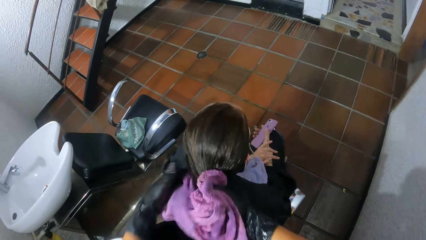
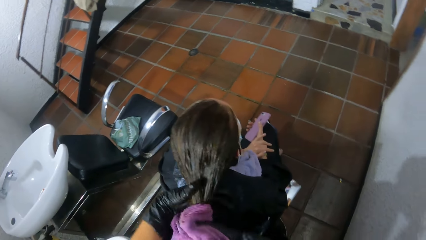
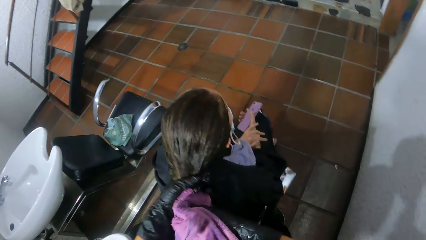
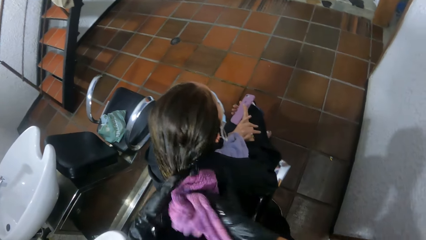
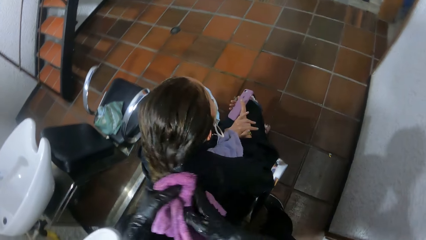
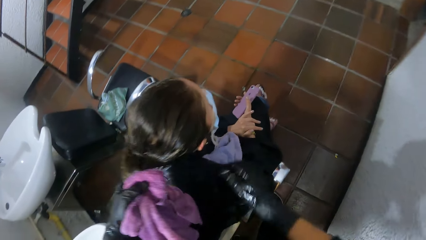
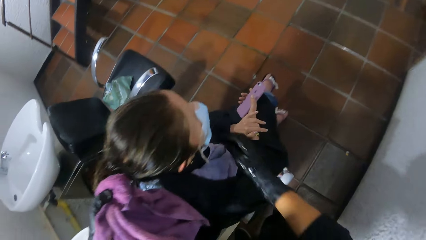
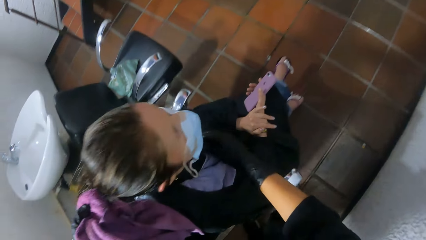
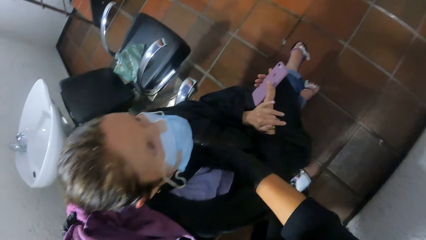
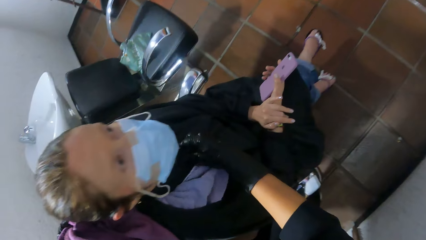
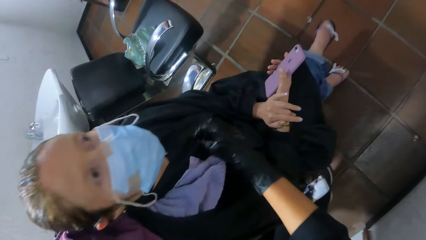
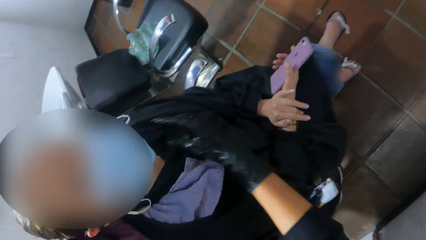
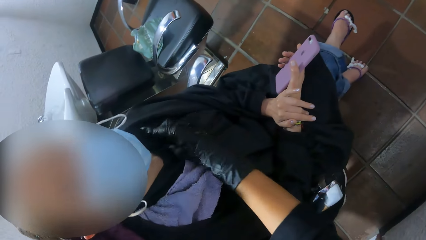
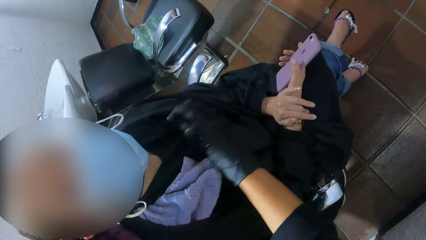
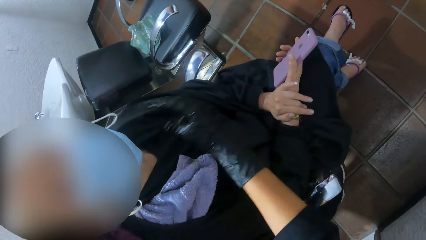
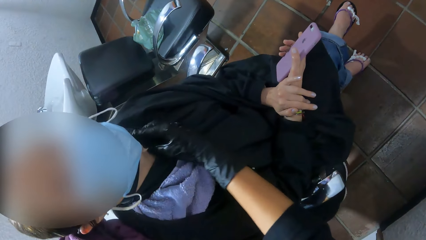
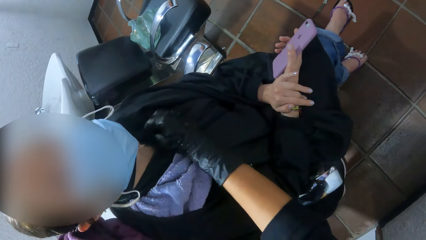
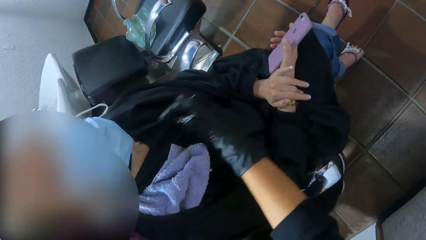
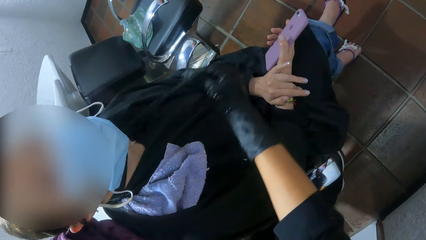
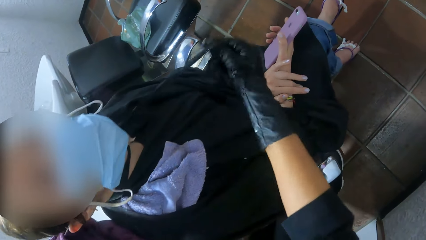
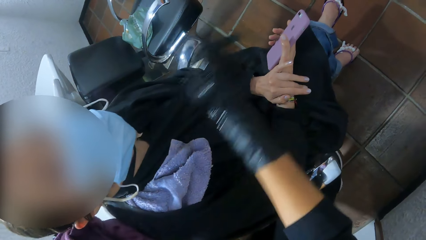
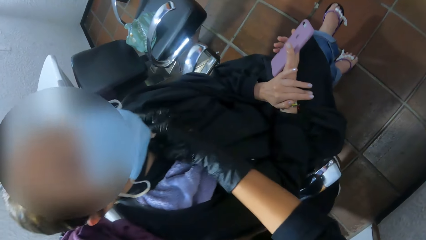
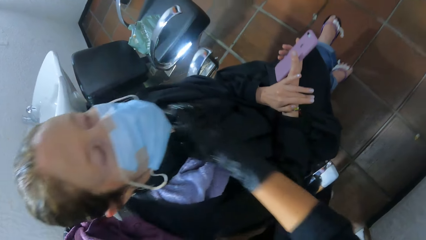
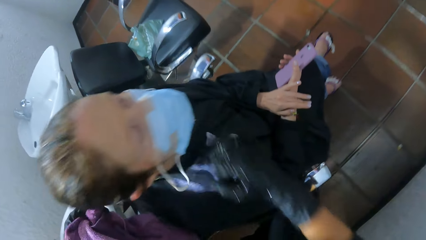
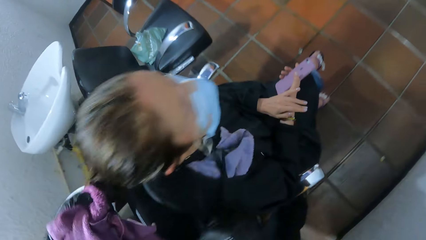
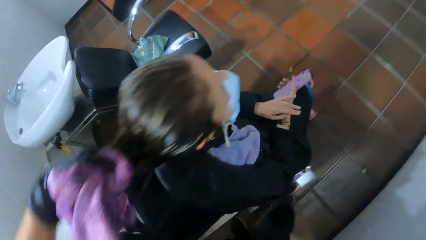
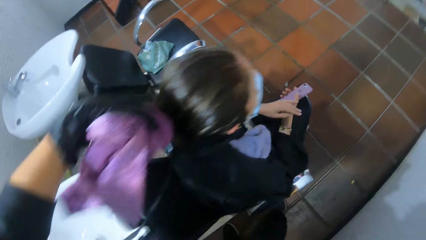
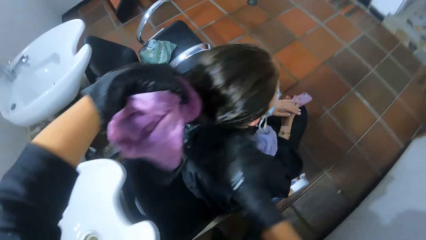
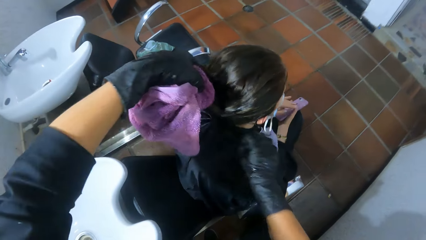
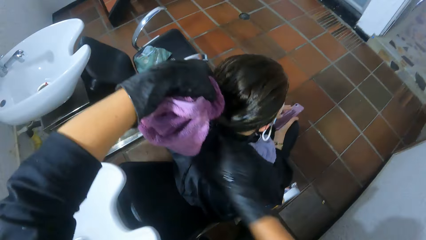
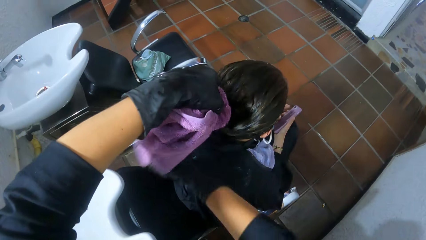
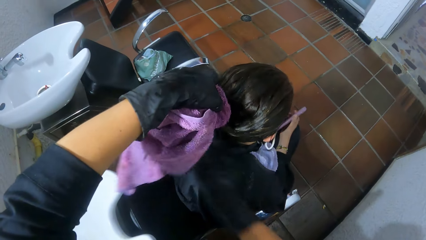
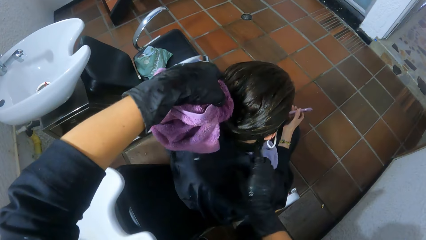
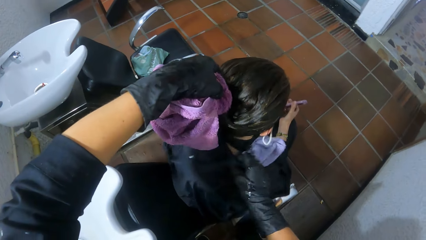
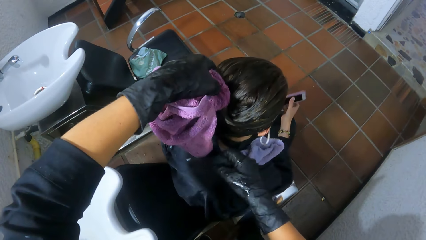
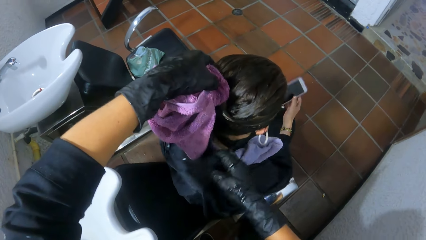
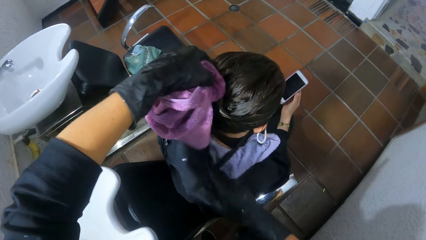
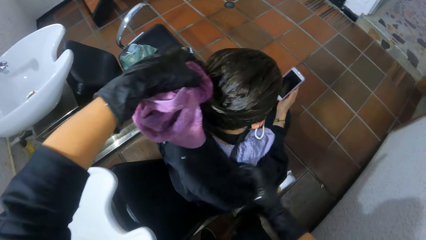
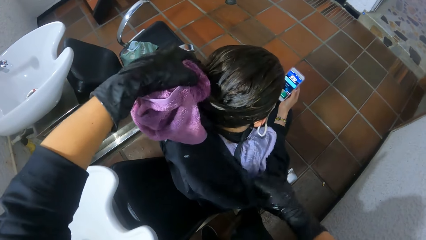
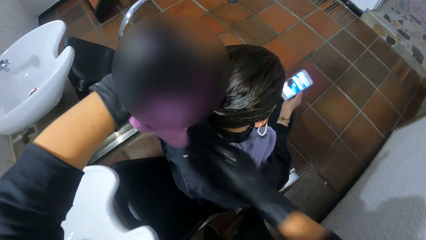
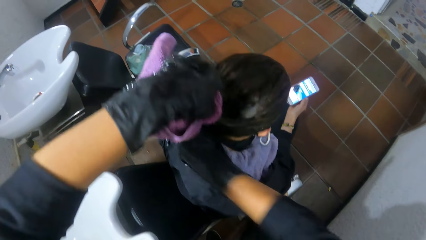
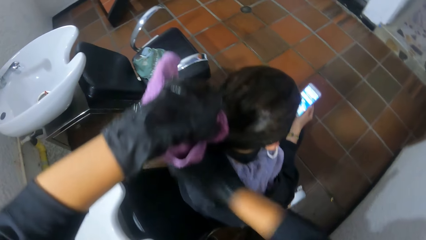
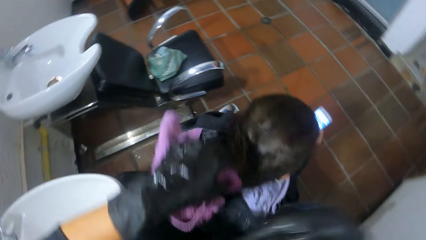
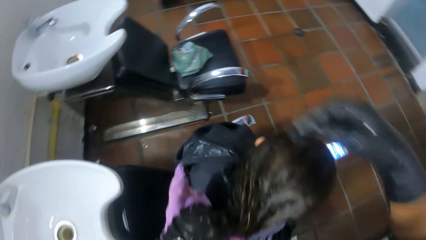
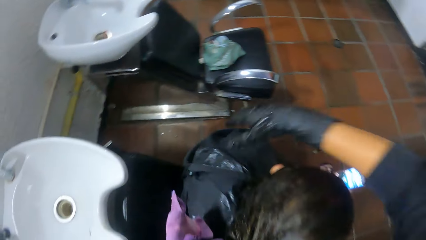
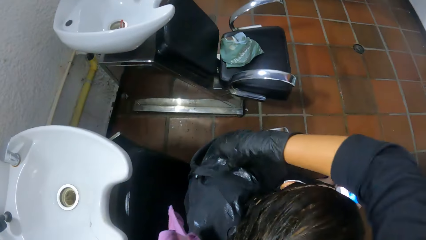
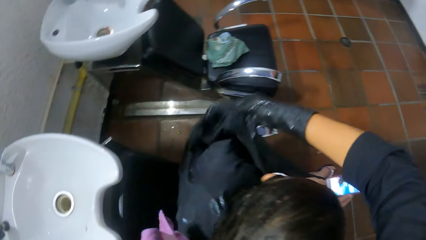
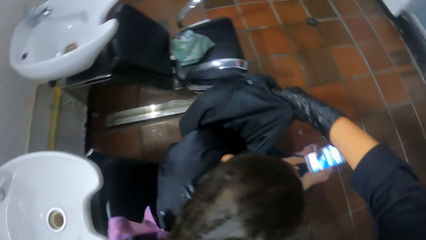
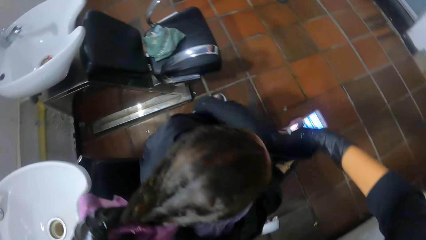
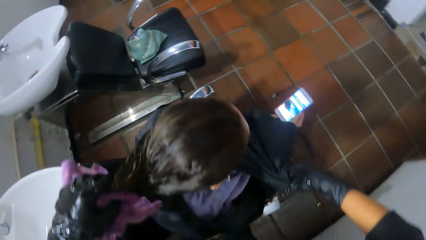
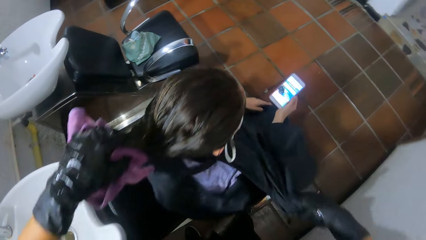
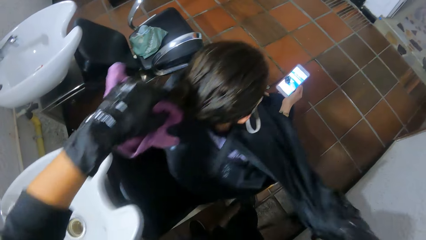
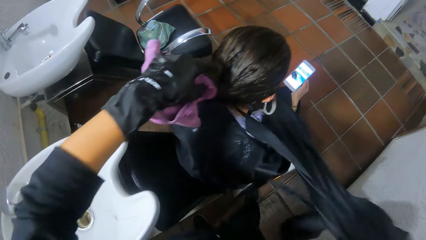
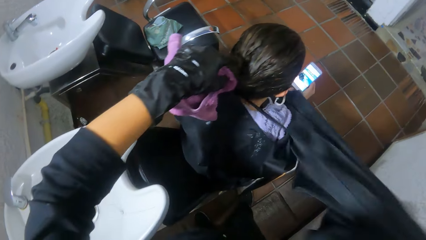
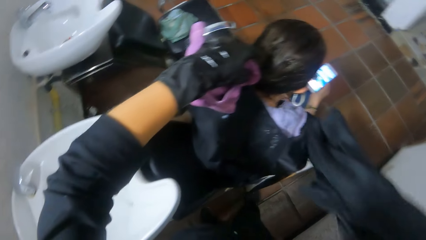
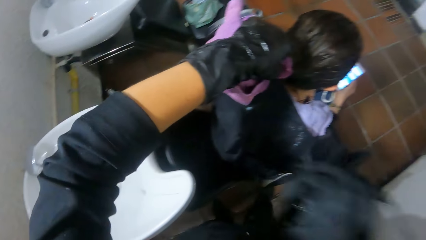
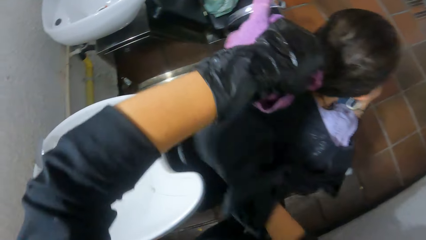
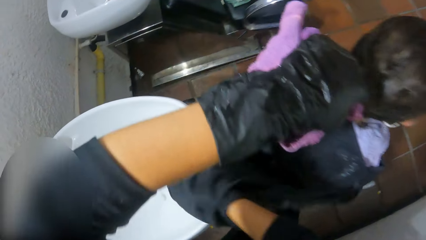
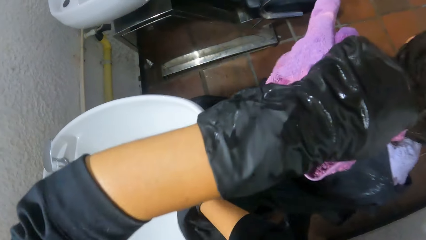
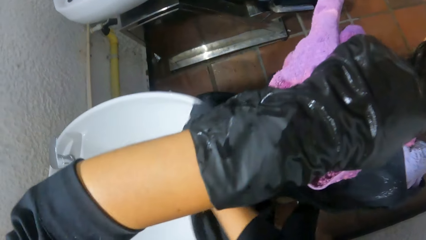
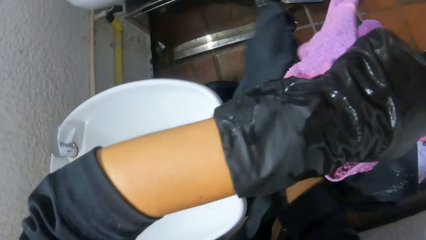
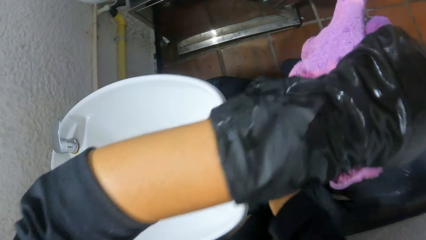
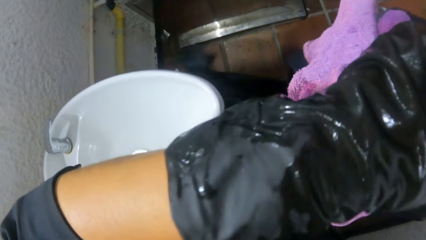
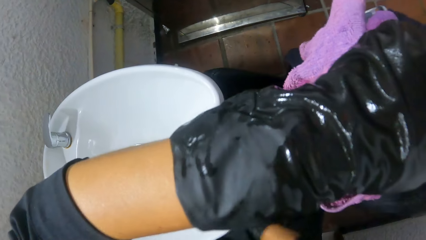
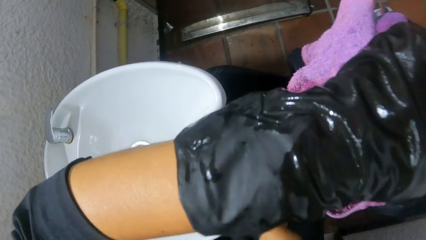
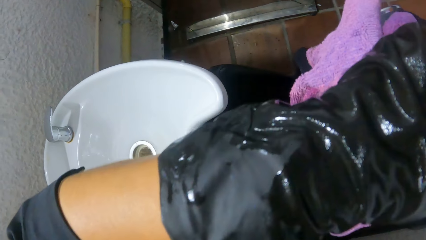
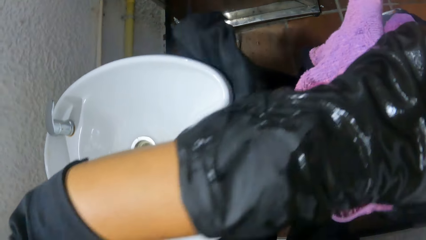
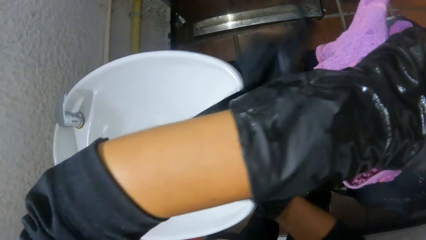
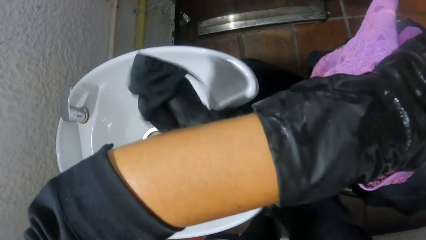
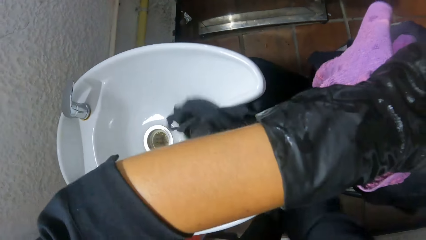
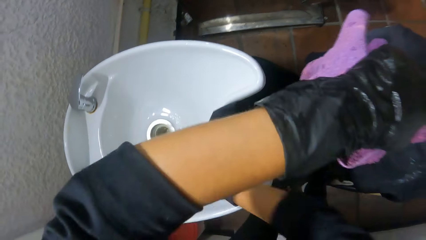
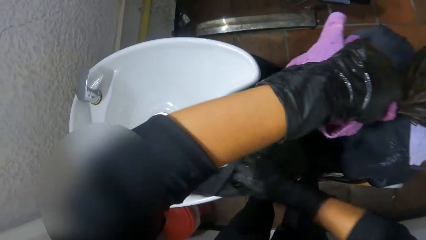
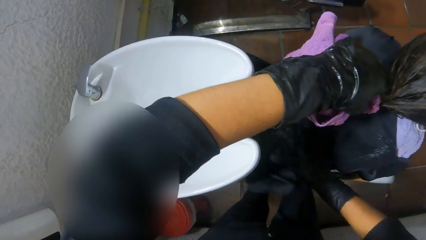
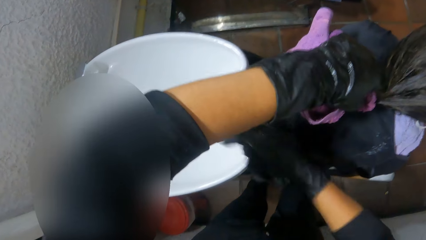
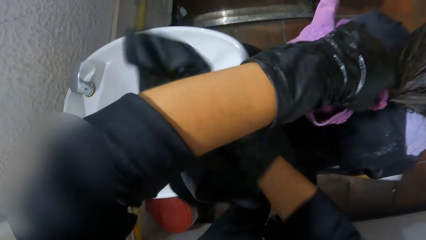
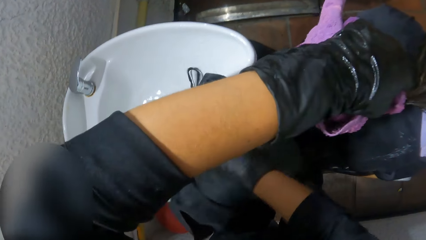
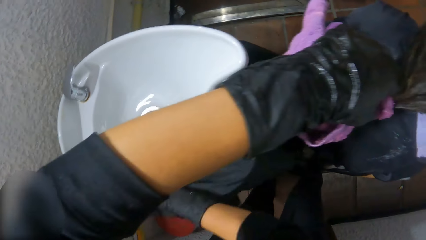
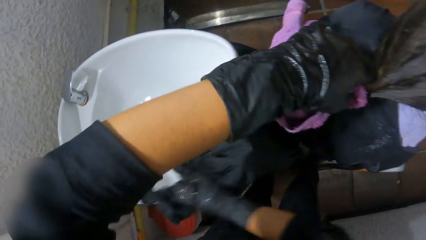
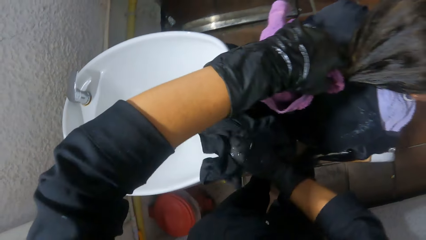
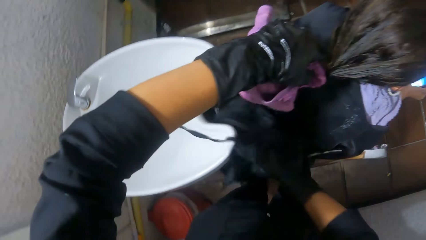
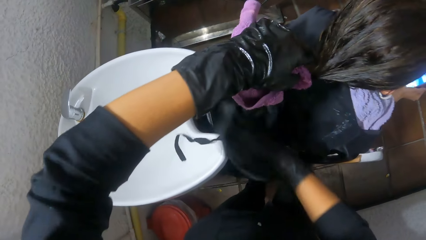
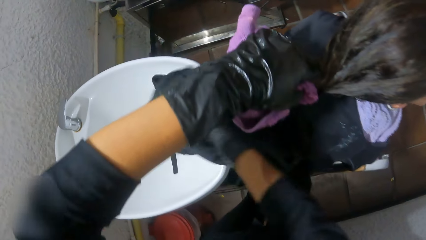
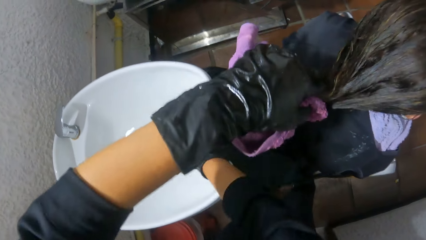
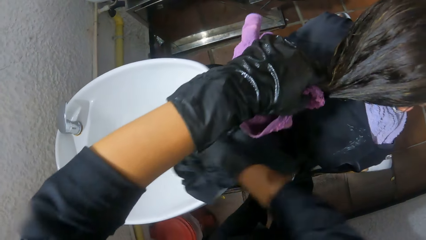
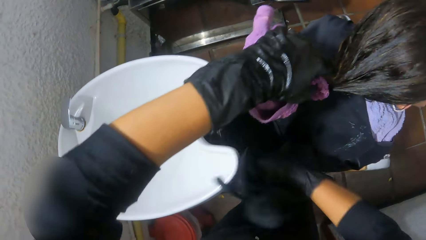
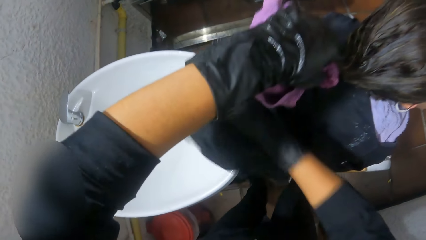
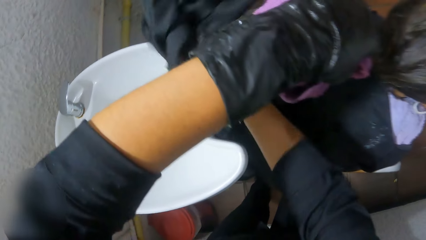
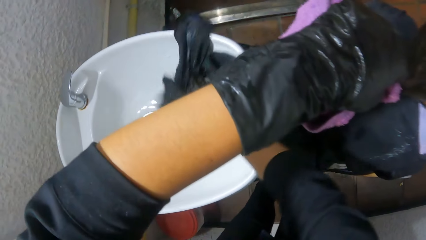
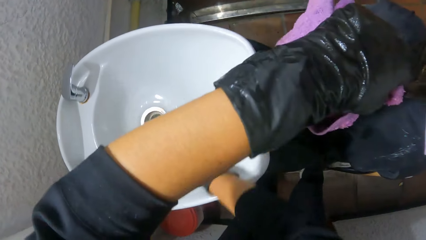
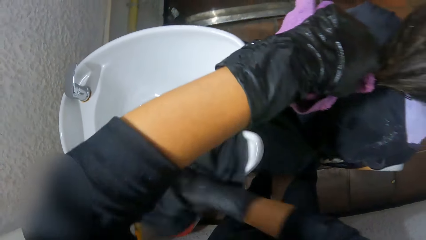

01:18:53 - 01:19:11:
The camera wearer adjusts the woman's hair with her right hand. The woman operates a phone in her right hand. The camera wearer unties the salon gown on the woman's body with her right hand. She removes the salon gown on the woman's body with her right hand. She cleans the sink.
